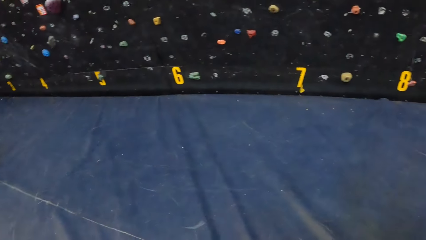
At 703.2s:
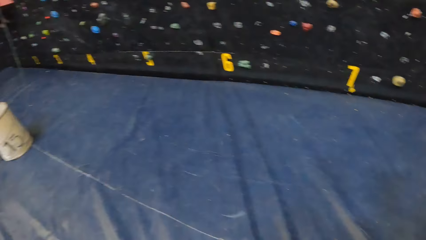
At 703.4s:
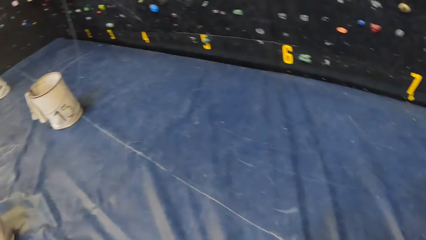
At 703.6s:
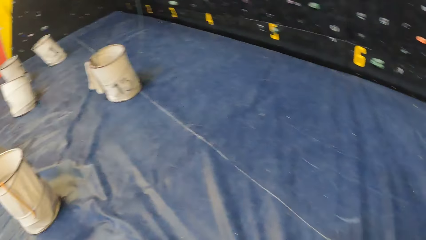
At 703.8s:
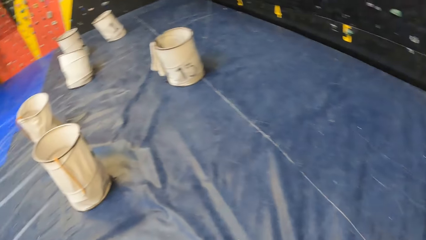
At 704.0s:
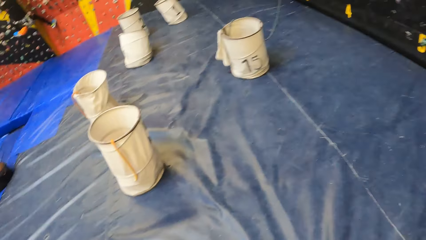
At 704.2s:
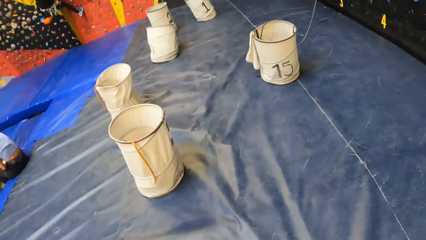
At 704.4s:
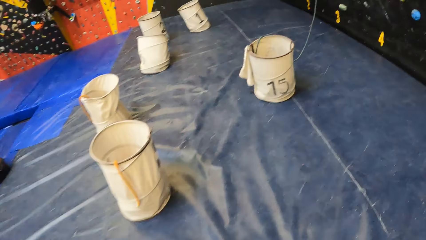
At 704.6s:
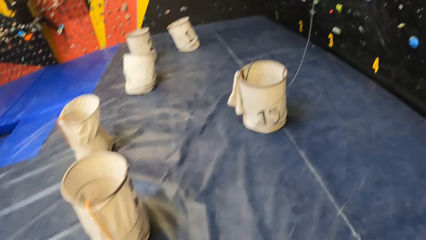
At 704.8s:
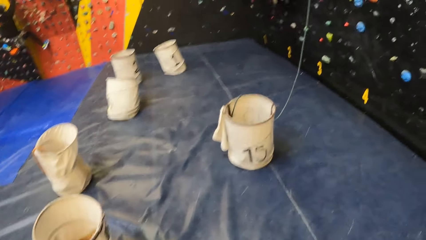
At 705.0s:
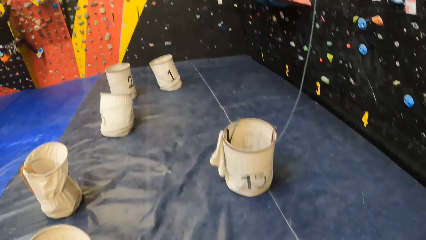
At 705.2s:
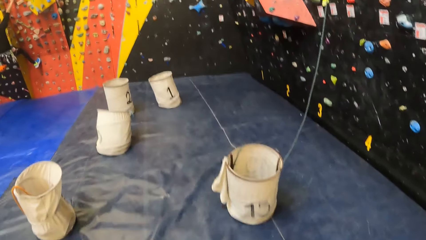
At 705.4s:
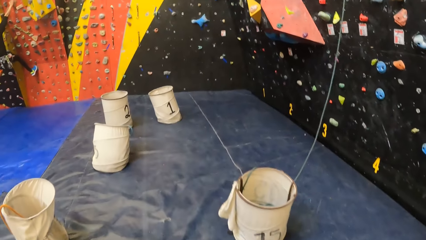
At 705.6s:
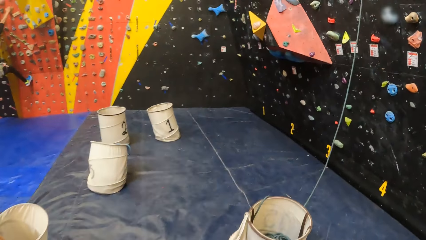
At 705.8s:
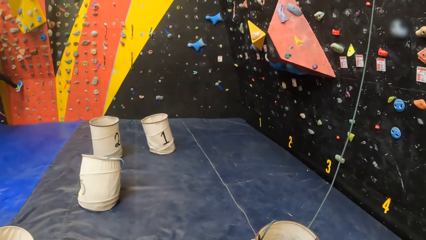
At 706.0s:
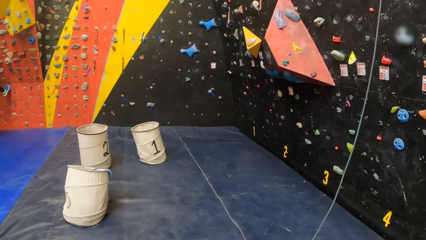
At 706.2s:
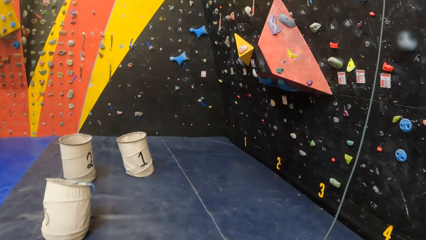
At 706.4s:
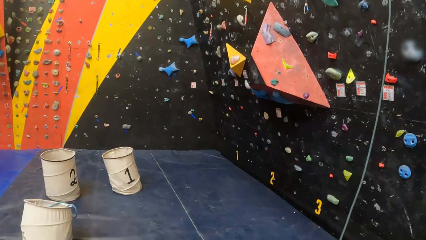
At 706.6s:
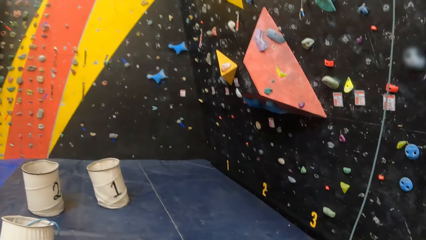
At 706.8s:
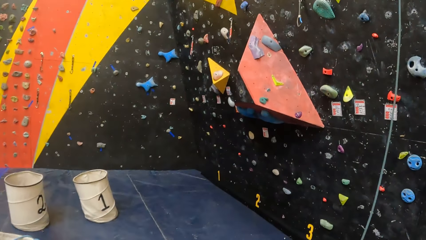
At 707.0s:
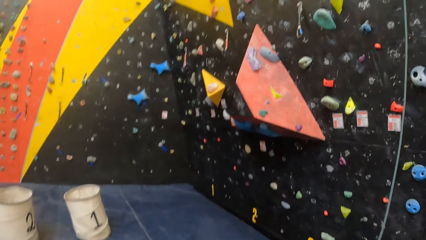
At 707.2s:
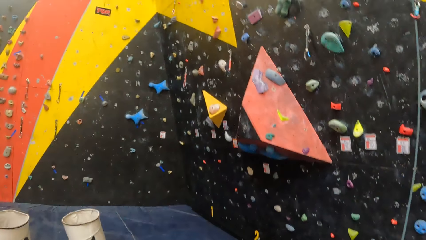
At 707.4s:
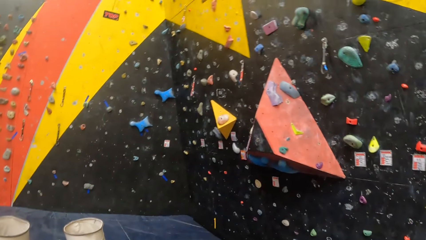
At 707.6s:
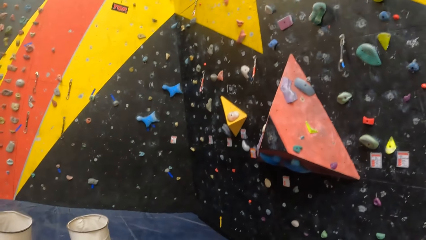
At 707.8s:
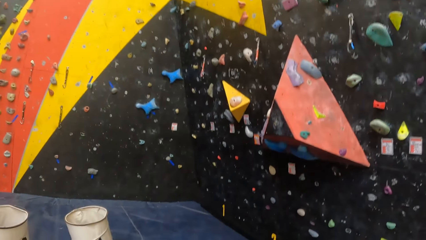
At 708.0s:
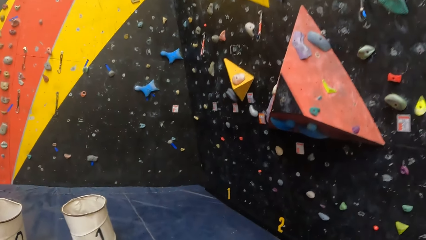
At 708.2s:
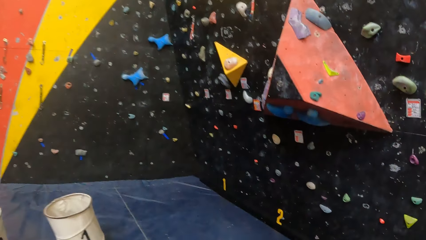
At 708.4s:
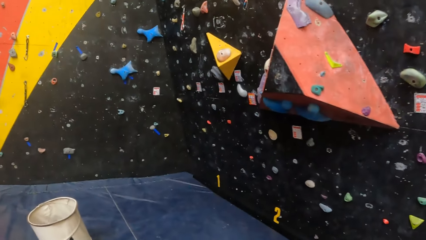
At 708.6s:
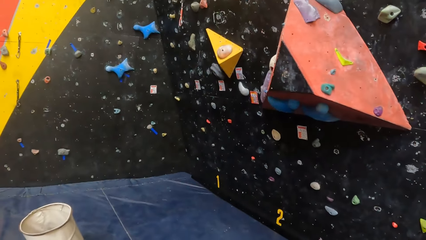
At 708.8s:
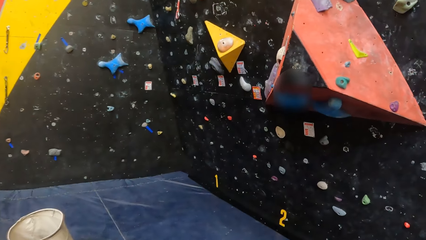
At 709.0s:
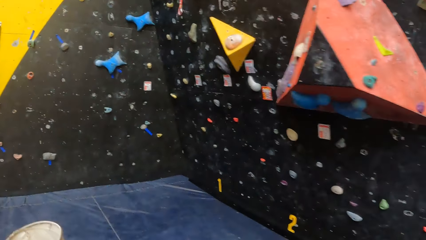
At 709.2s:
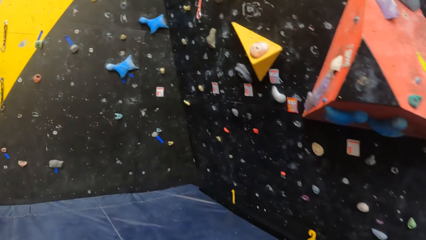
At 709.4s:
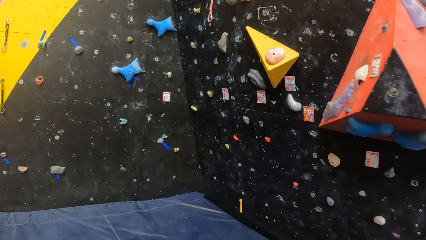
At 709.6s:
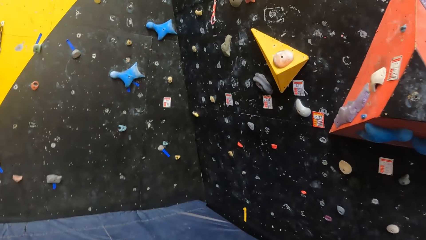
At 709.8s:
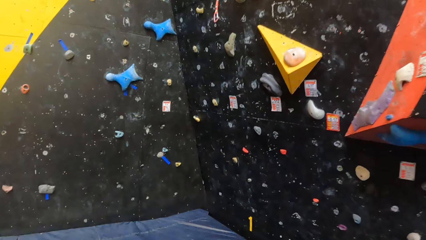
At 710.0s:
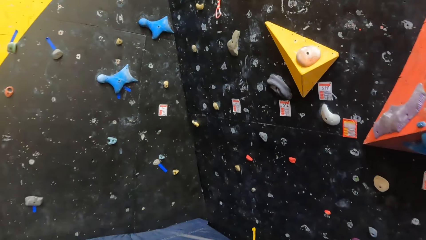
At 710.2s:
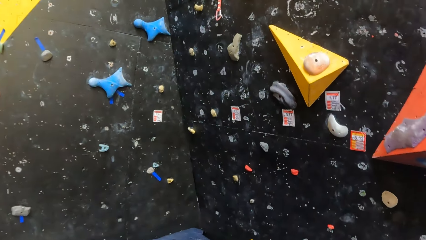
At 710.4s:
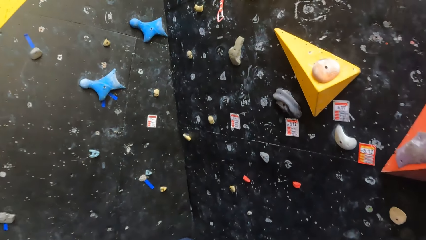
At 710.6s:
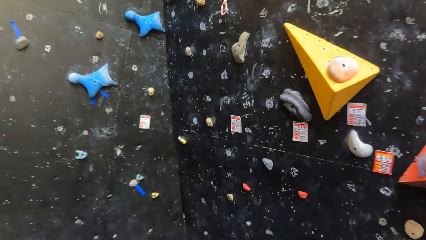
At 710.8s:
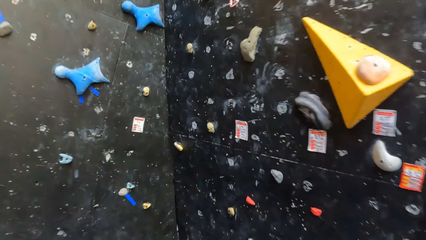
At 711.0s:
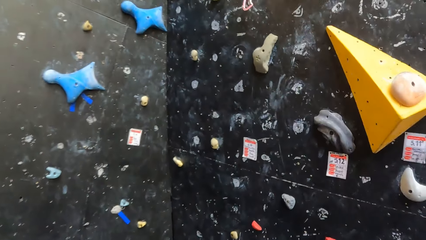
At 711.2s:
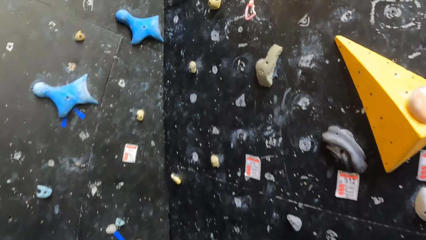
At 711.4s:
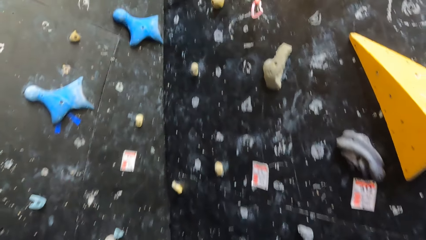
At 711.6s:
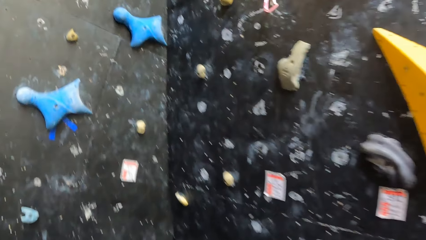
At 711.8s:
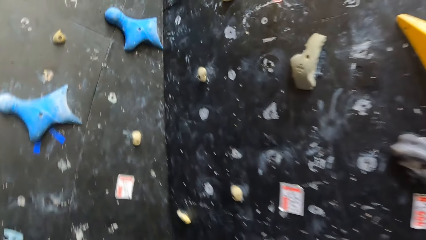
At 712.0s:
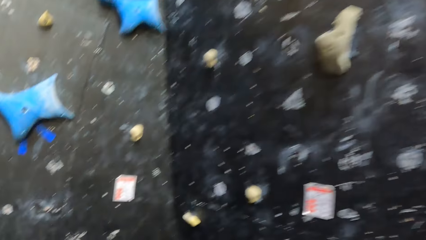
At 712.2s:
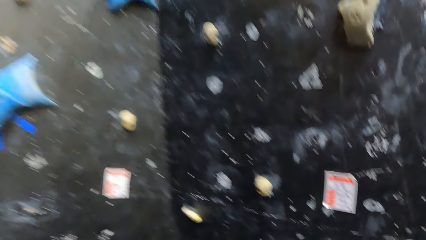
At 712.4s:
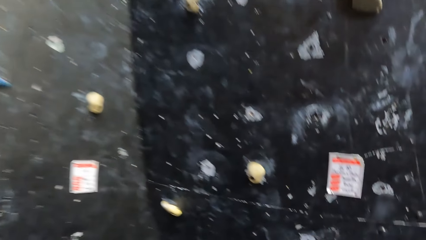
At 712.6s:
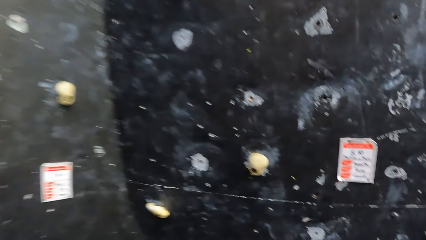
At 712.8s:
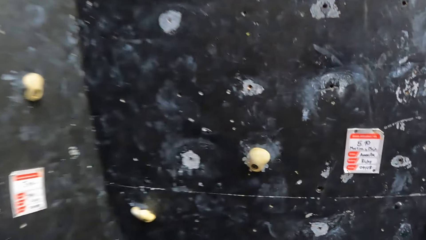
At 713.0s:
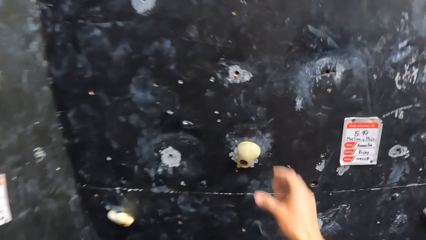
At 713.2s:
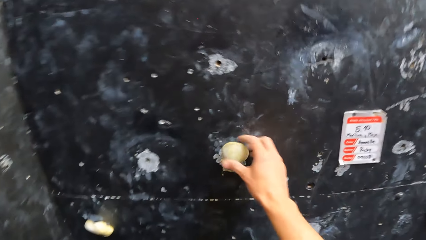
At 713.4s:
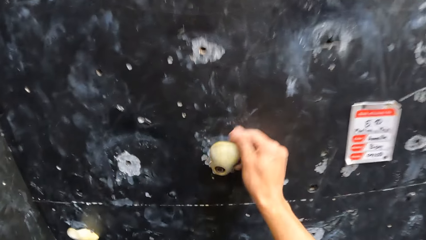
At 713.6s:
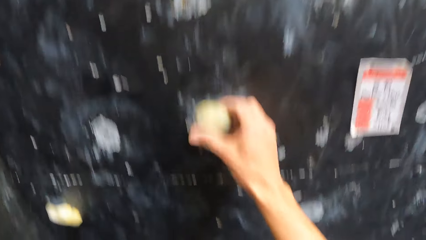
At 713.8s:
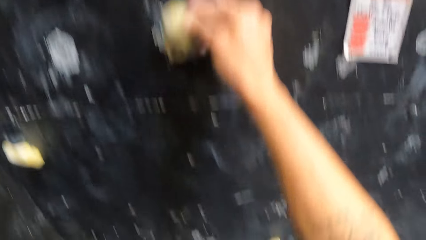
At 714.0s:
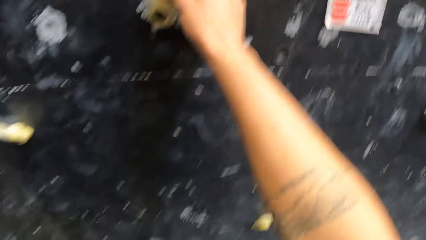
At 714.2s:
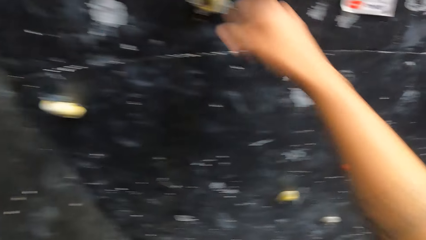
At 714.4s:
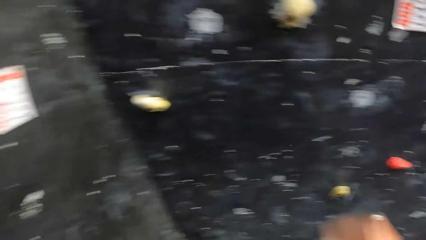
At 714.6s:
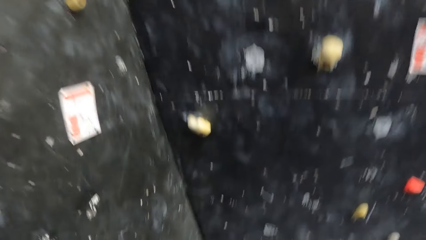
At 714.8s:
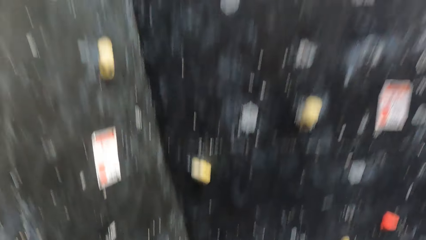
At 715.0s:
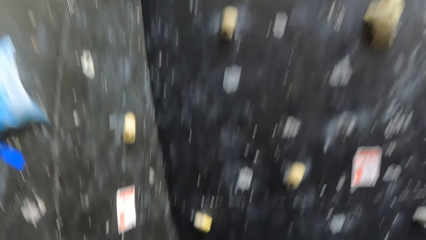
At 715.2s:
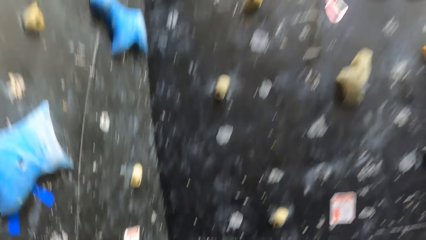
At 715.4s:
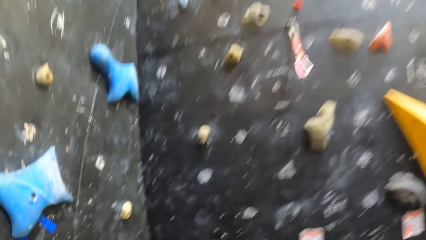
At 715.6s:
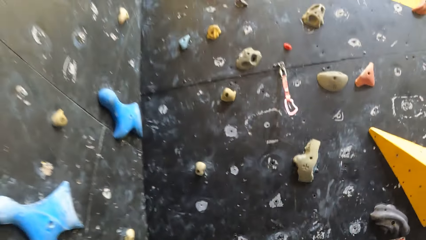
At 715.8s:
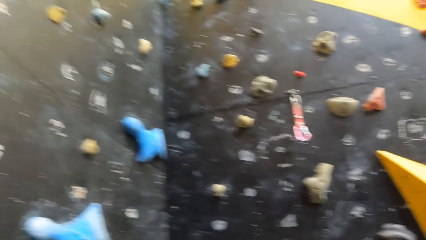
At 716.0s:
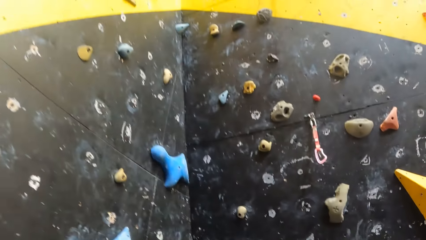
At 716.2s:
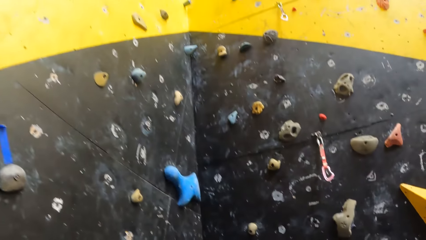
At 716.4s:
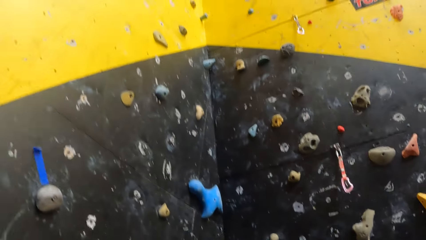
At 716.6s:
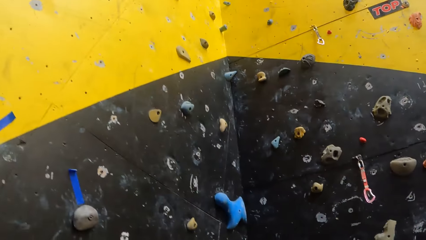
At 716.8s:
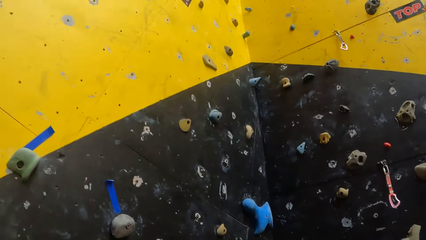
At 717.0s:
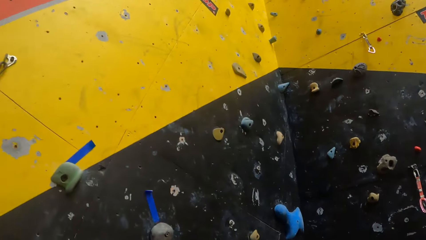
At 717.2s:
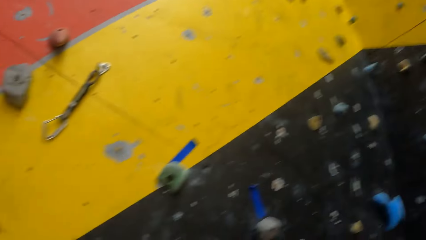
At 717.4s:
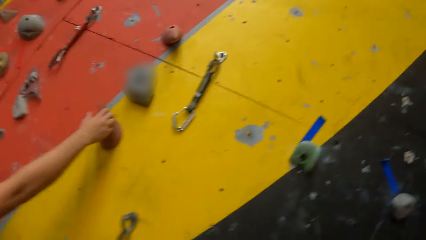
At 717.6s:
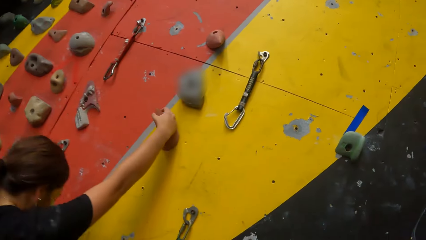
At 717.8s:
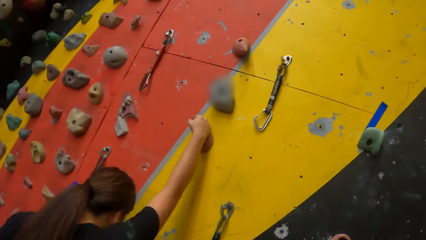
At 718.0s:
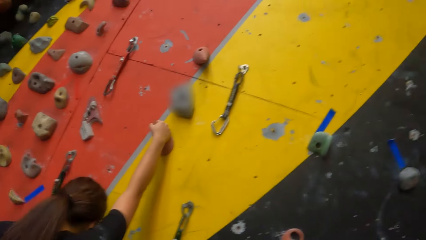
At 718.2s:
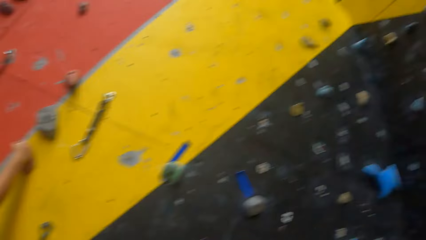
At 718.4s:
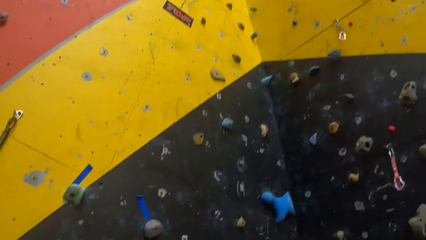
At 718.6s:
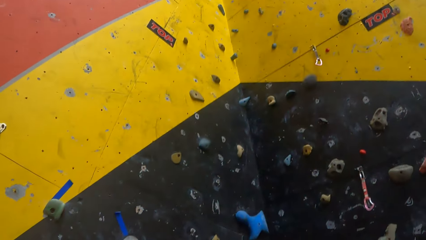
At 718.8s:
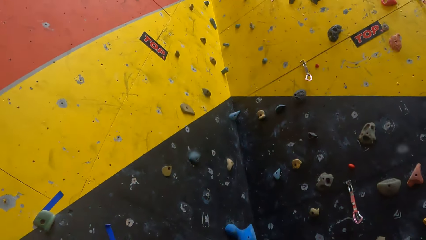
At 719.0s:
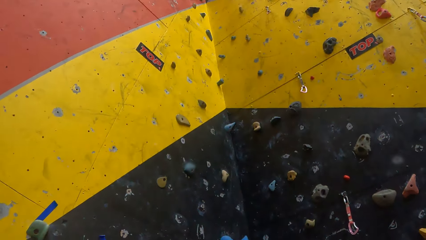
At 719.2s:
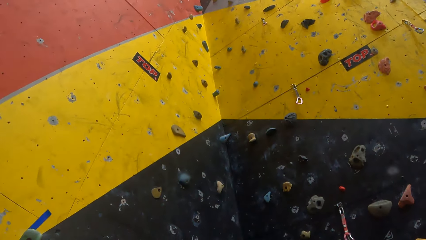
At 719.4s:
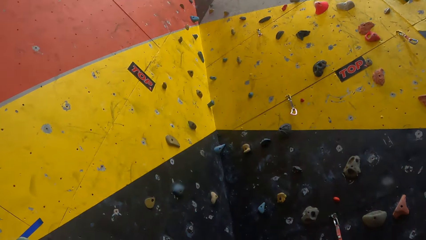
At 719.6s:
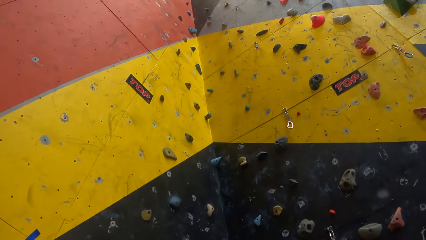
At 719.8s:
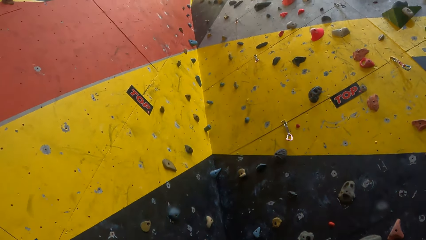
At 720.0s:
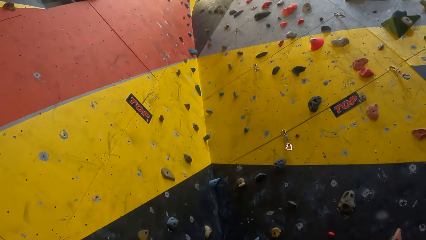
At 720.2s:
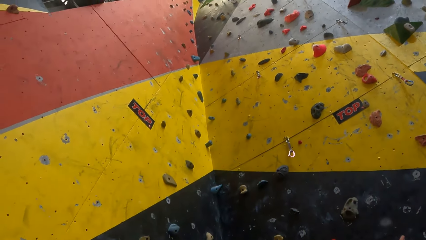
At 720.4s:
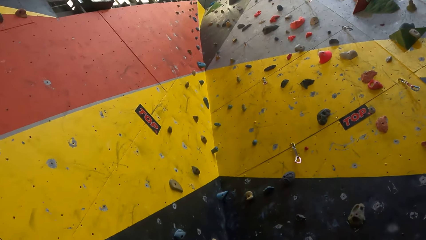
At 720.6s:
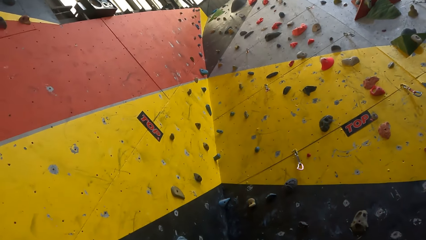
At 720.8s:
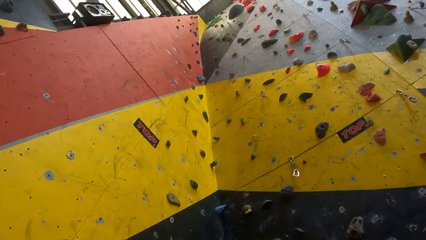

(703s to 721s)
The camera wearer walks around. They wipe a stone on the wall. They put their hand on the wall, lift their hand and look around.
